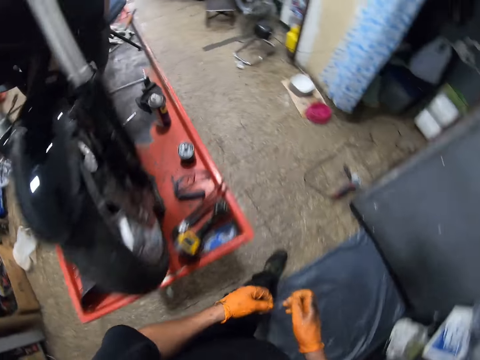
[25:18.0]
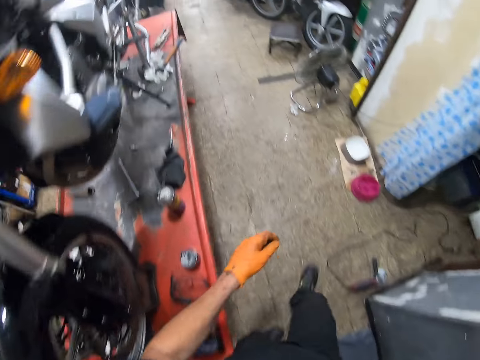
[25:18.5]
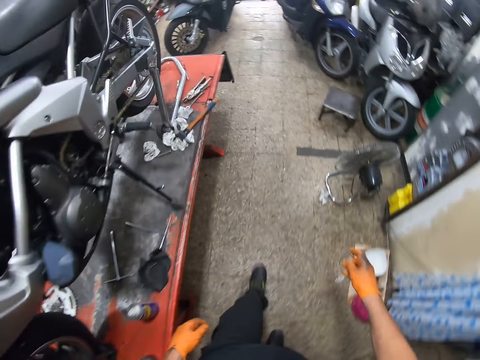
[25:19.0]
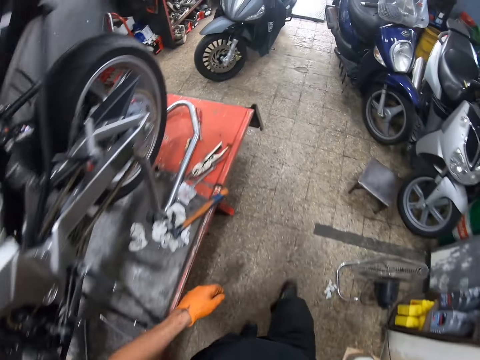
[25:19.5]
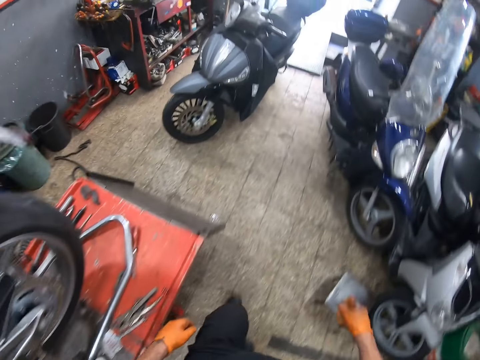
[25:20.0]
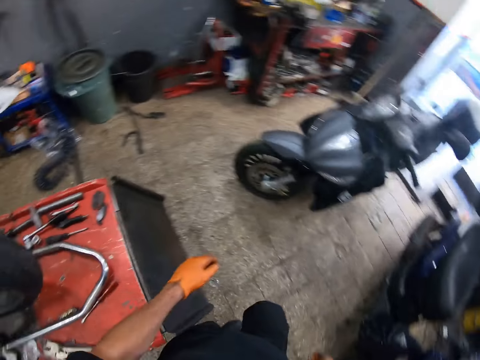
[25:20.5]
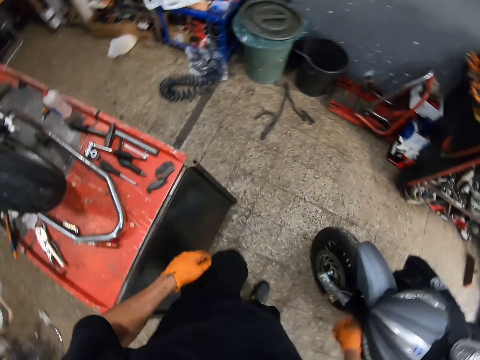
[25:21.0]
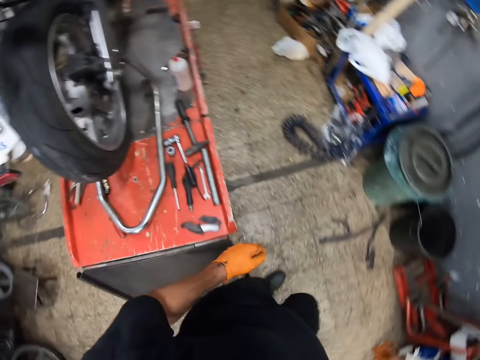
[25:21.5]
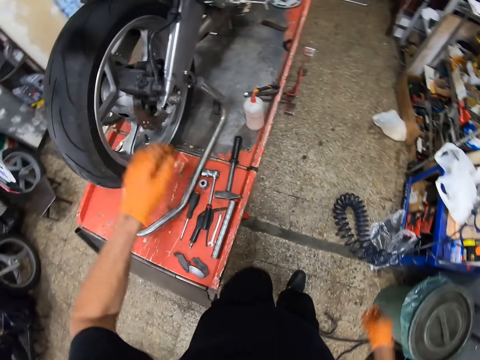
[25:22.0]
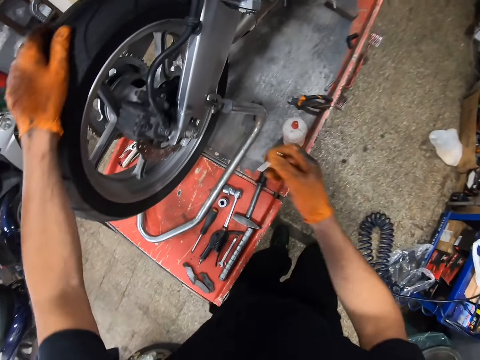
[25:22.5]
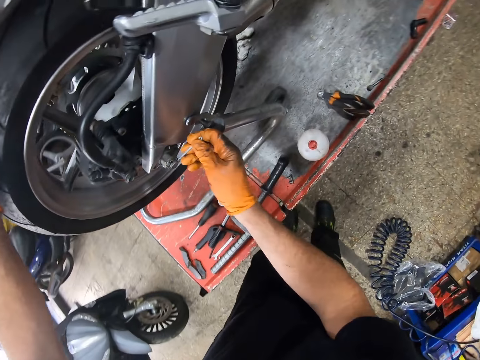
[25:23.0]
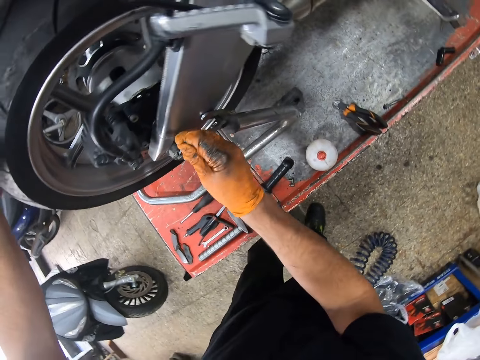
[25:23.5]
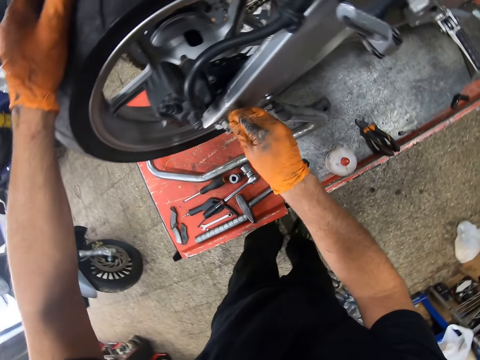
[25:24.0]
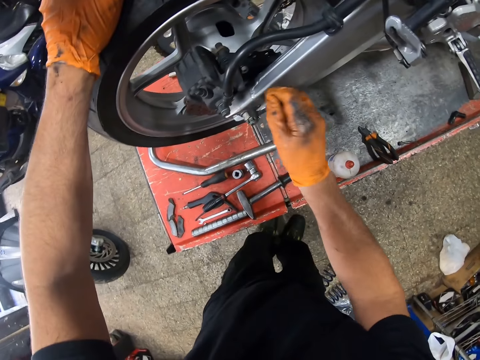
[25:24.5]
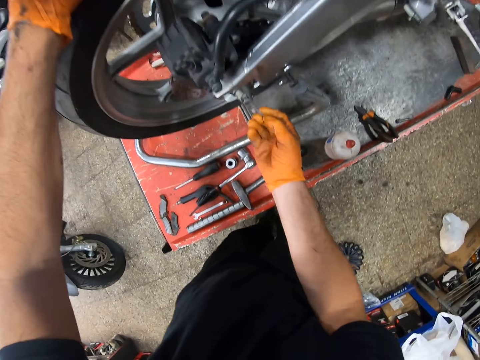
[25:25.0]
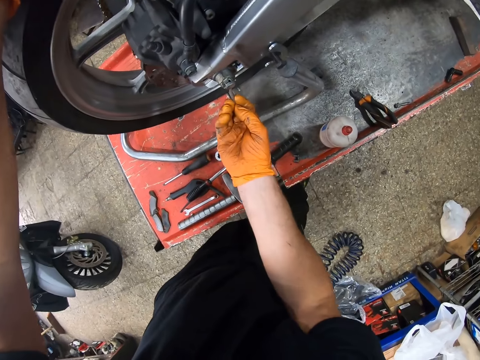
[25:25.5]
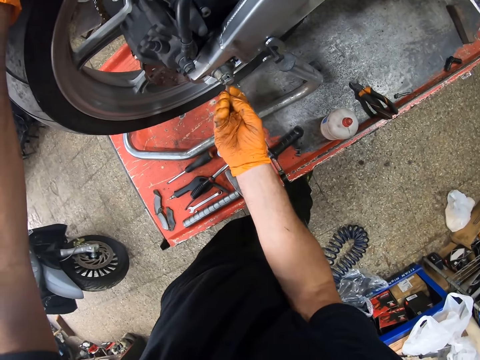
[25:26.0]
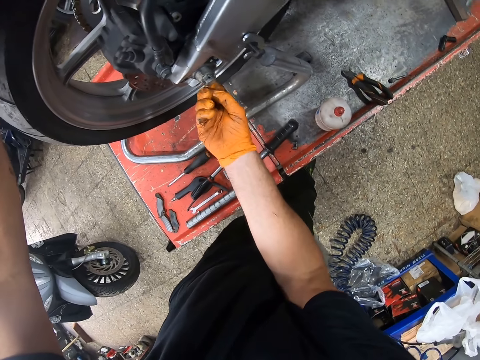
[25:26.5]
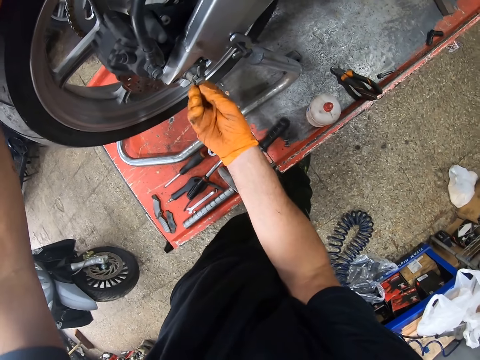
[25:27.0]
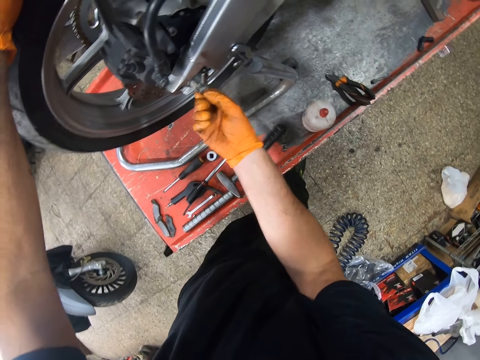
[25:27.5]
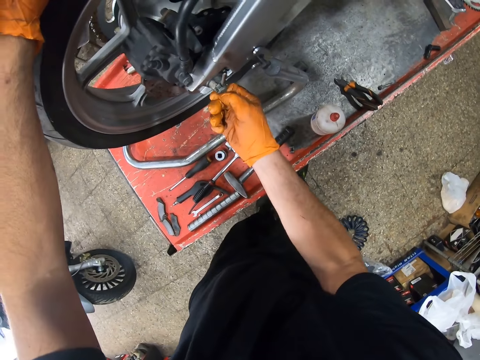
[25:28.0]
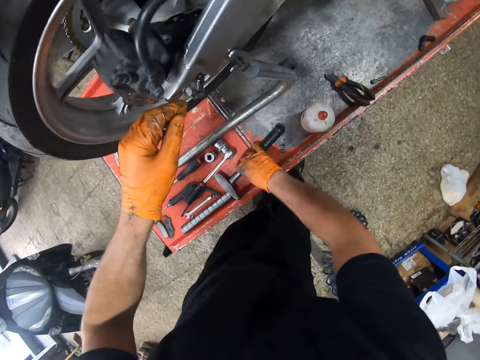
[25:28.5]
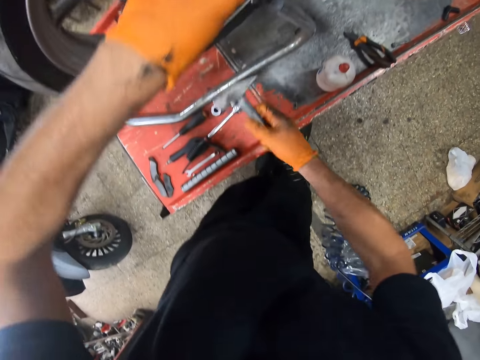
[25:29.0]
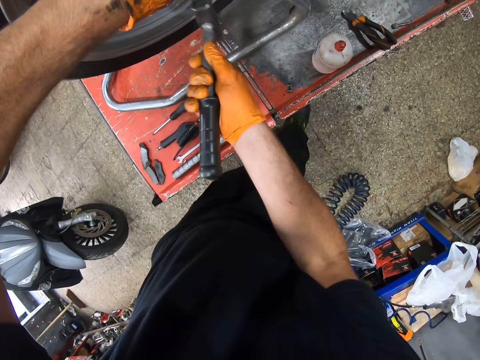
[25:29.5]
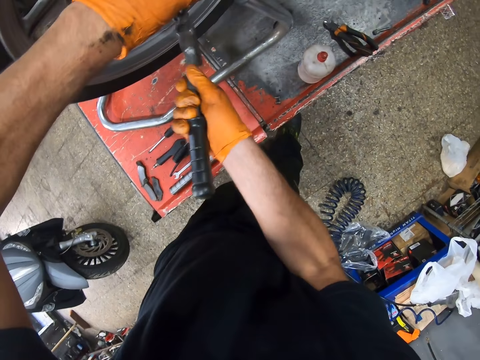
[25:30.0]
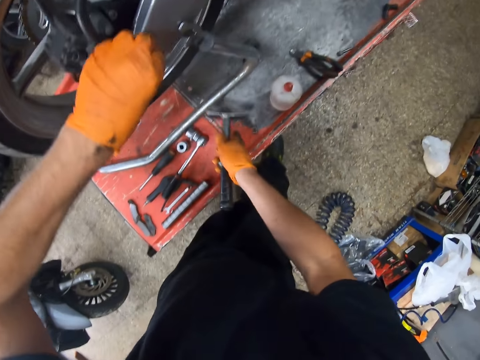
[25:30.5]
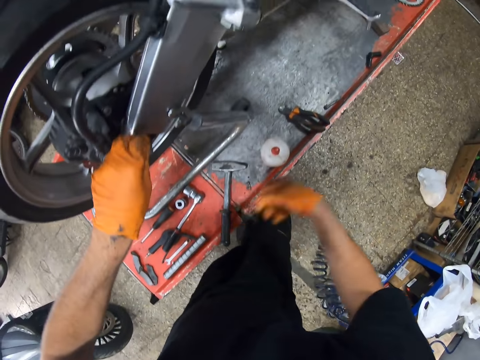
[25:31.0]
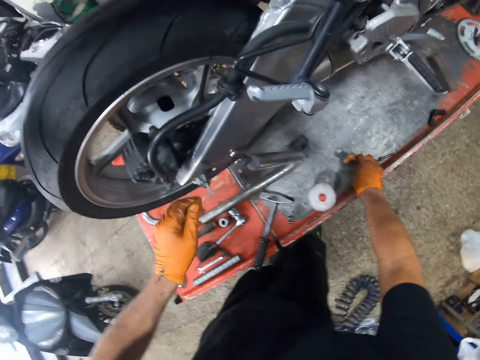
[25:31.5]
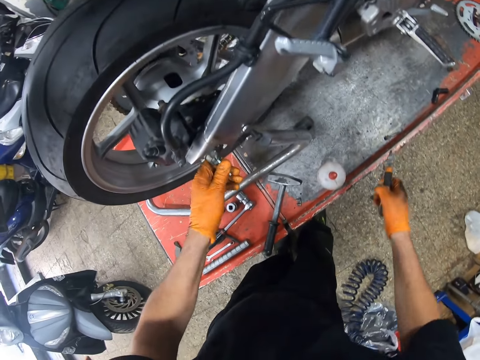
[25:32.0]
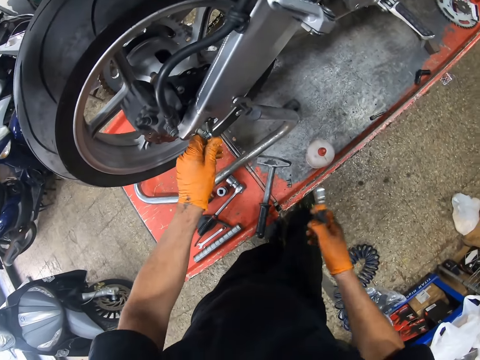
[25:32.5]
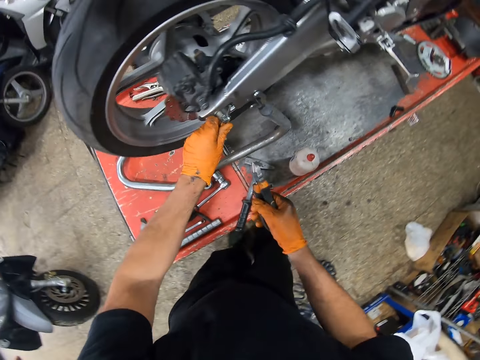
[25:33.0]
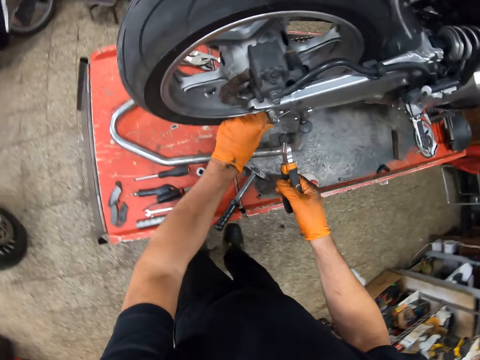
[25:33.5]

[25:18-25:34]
The camera wearer holds the metal with both gloved hands. He walks around the garage towards the motorcycle. He holds the motorcycle tyre with his left gloved hand. He inserts the drill bit into the motorcycle. He screws the motorcycle muffler with the metal in his right gloved hand. He drops the metal on the metal with his right gloved hand. He picks up the hammer from the metal with his right gloved hand. He hits the drill bit, hits the motorcycle muffler with the hammer in his right gloved hand. He drops the hammer on the metal with his right gloved hand. He picks up a plier from the metal with his right gloved hand. He holds the motorcycle muffler with his left gloved hand.

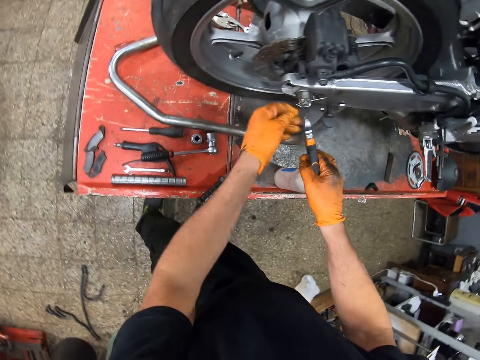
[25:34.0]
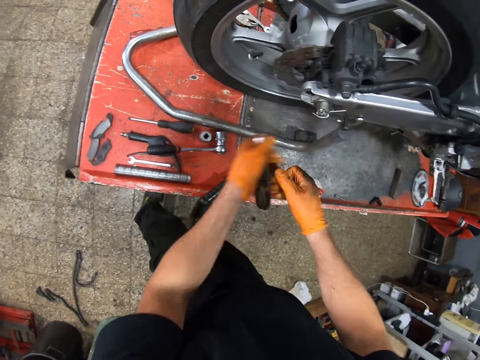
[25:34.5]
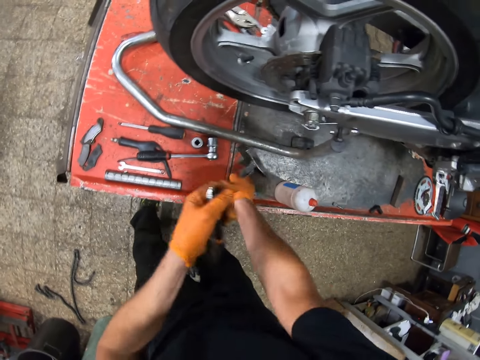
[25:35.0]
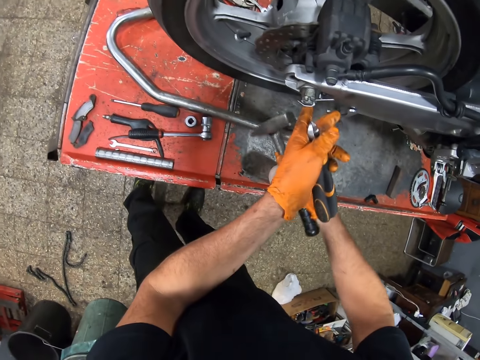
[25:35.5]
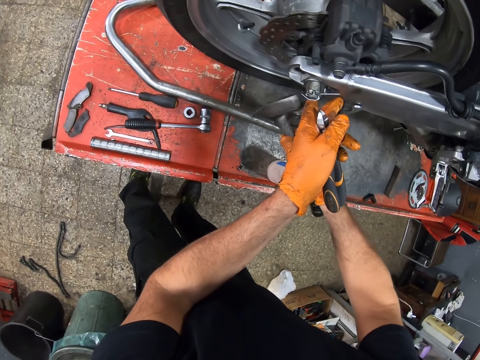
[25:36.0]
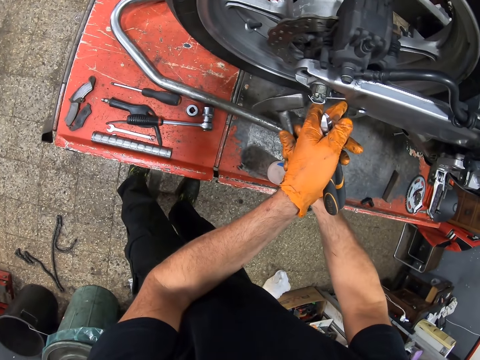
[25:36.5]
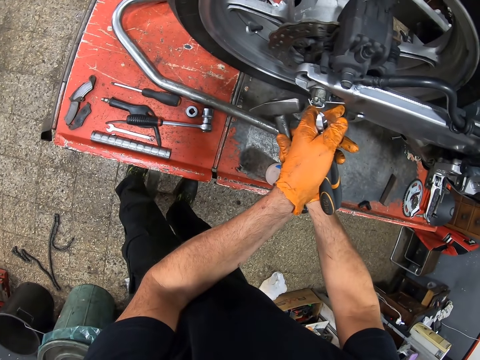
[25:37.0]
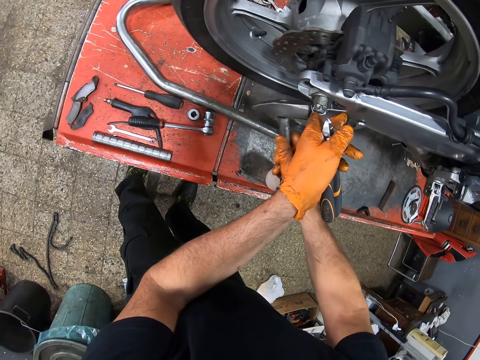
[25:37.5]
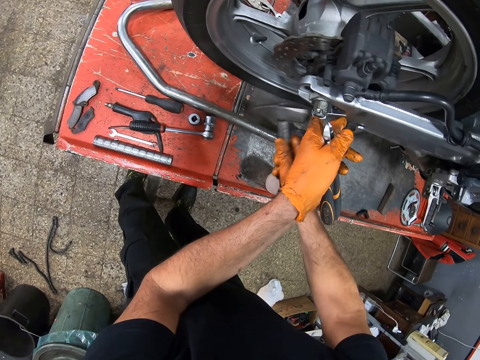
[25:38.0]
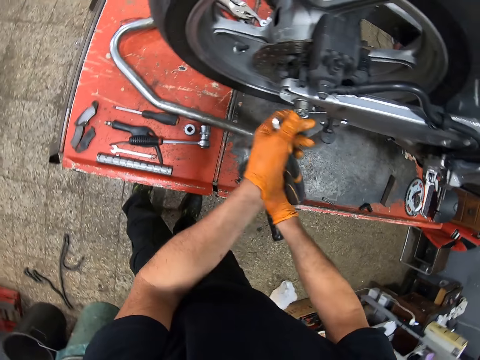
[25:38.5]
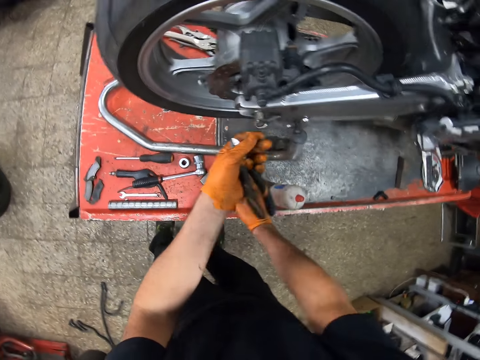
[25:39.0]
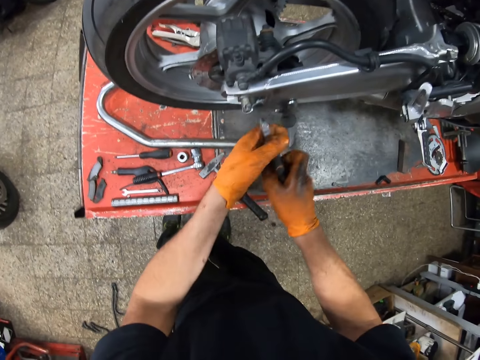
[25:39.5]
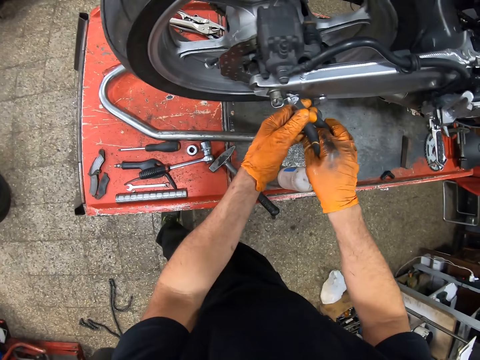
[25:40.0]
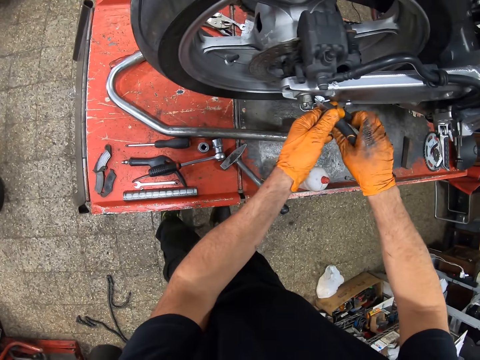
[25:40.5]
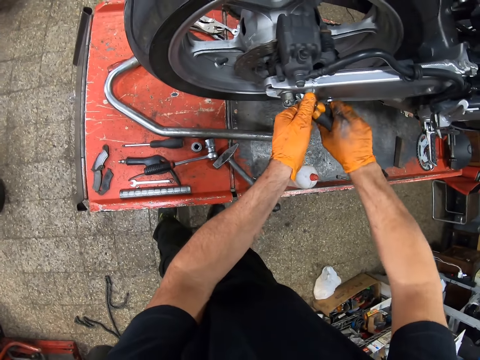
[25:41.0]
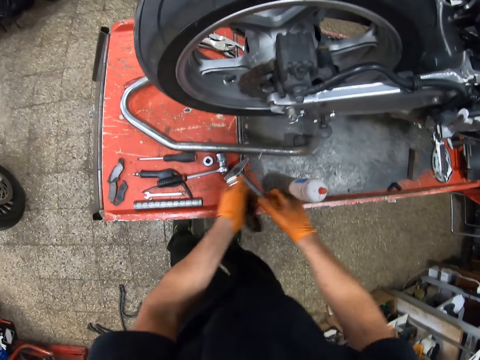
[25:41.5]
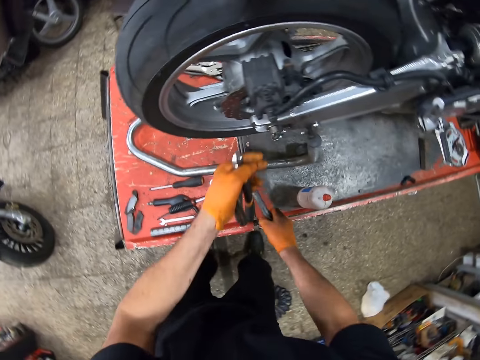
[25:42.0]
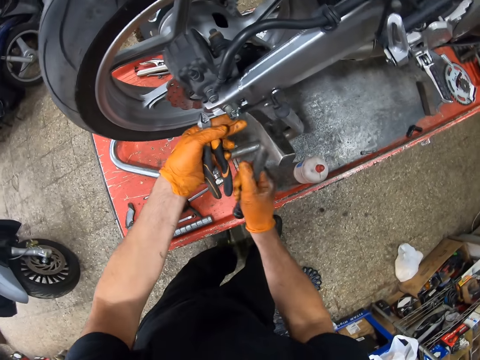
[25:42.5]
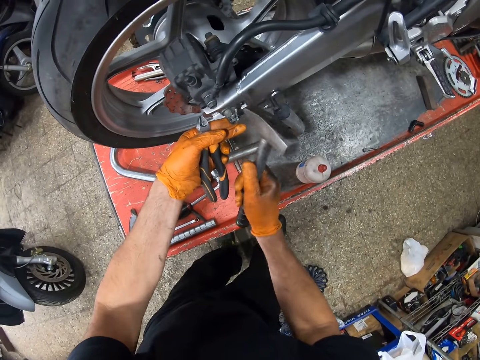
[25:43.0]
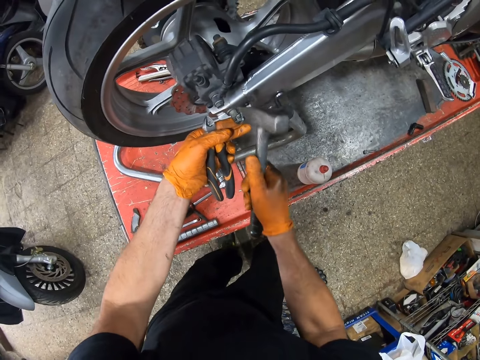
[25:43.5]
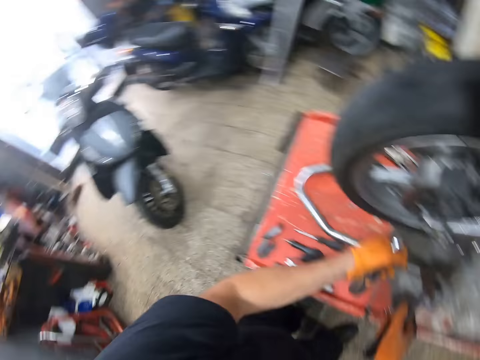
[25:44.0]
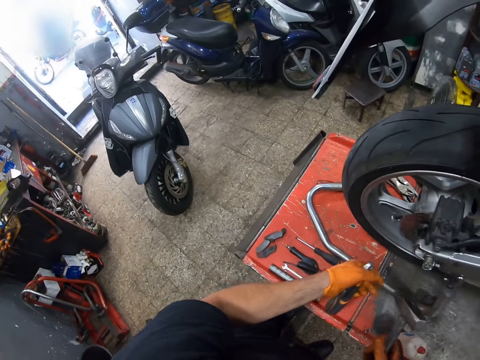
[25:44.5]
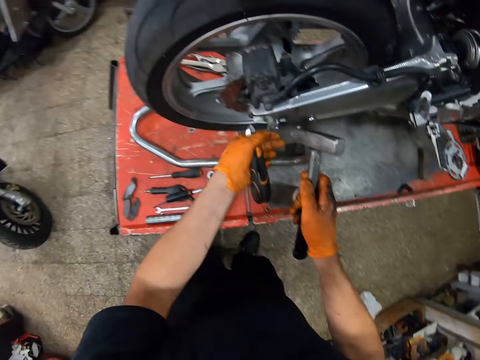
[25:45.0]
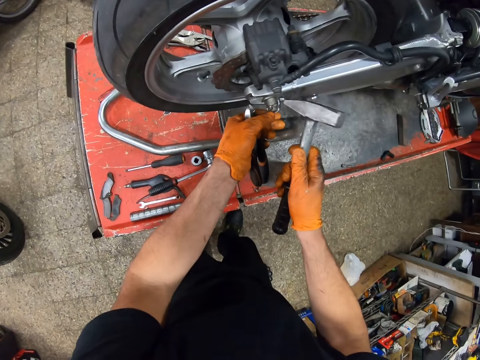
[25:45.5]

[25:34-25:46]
The camera wearer picks up the hammer from the metal with his right gloved hand. He passes the plier from his right gloved hand to his left gloved hand. He hits the motorcycle muffler with the hammer in his right gloved hand. He hits the drill bit. He drops the hammer on the metal with his right gloved hand. He passes the plier from his left gloved hand to his right gloved hand. He holds the plier with both gloved hands. He screws the motorcycle muffler with the plier in both gloved hands. He turns the drill bit with the pliers. He picks up the hammer from the metal with his right gloved hand. He hits the motorcycle muffler with the hammer in his right gloved hand. He hits the drill bit.
